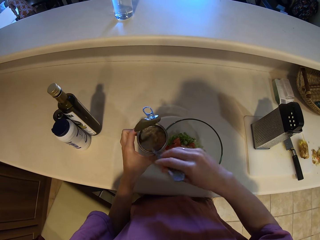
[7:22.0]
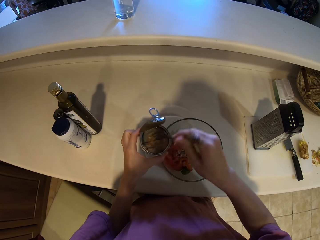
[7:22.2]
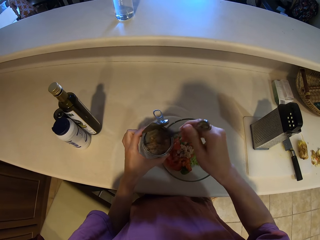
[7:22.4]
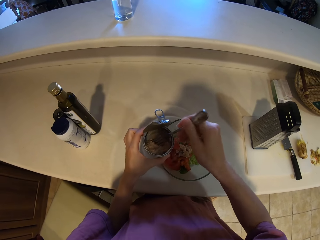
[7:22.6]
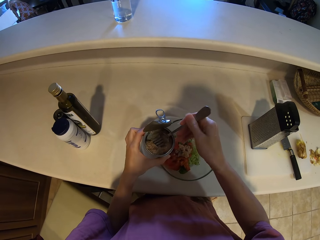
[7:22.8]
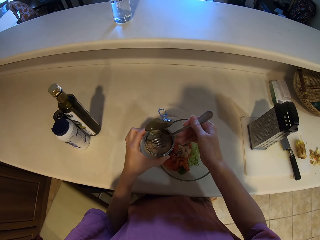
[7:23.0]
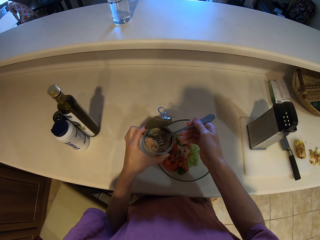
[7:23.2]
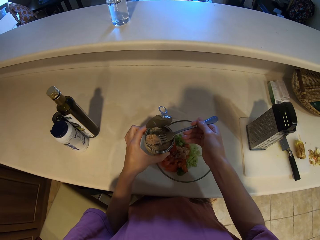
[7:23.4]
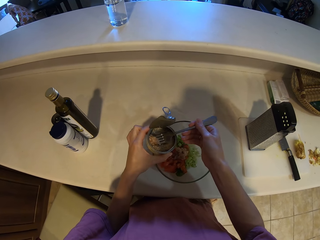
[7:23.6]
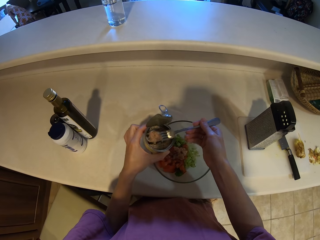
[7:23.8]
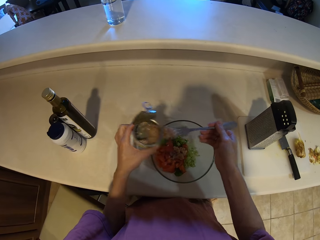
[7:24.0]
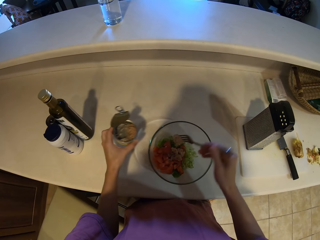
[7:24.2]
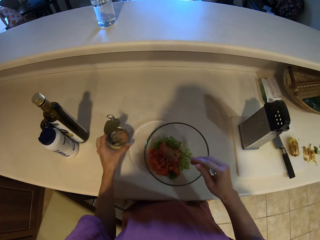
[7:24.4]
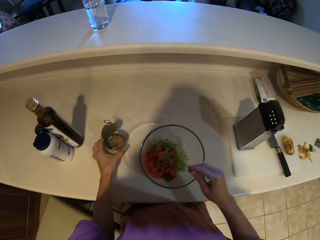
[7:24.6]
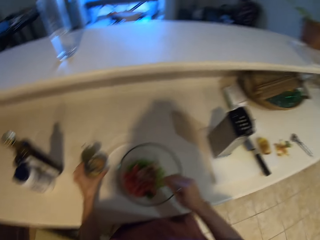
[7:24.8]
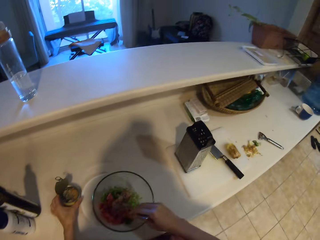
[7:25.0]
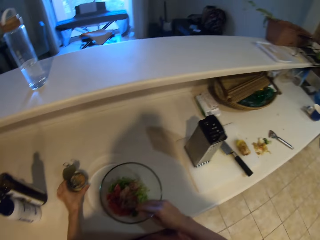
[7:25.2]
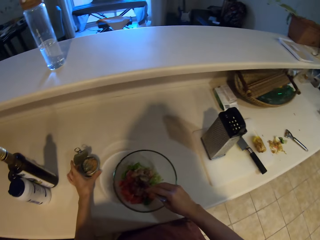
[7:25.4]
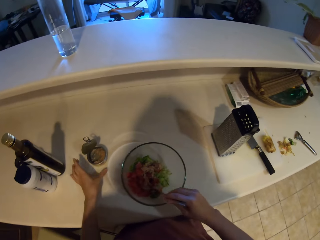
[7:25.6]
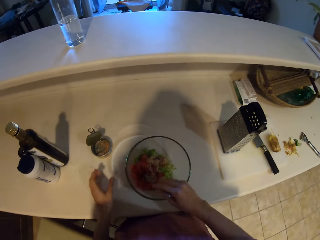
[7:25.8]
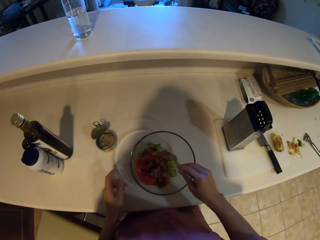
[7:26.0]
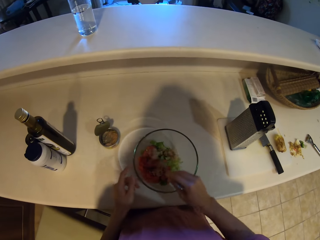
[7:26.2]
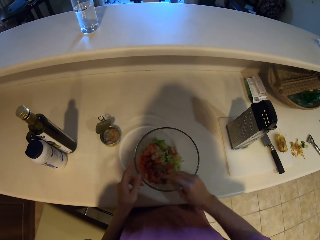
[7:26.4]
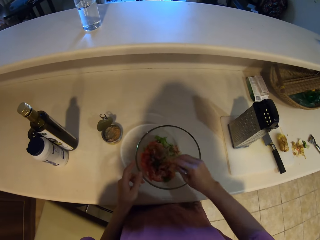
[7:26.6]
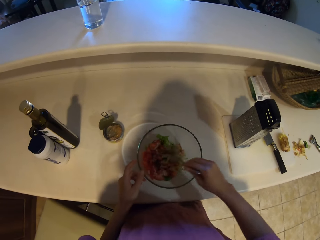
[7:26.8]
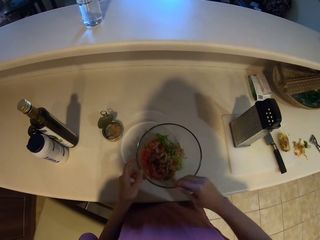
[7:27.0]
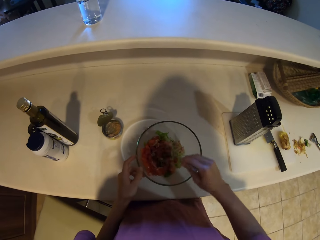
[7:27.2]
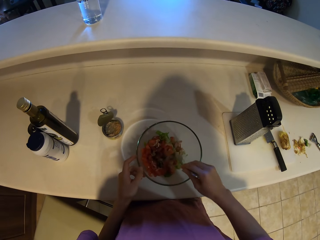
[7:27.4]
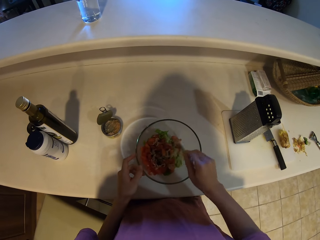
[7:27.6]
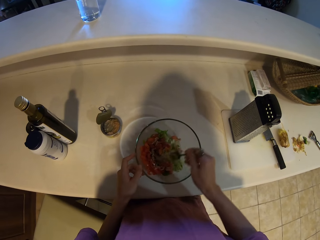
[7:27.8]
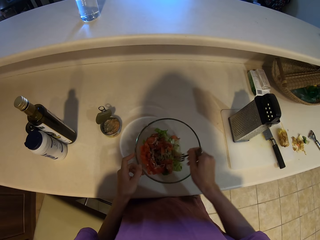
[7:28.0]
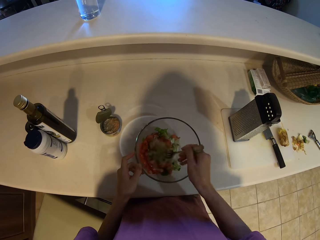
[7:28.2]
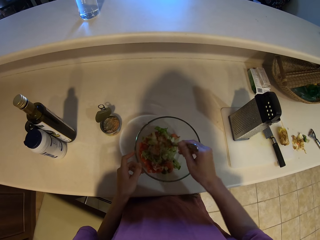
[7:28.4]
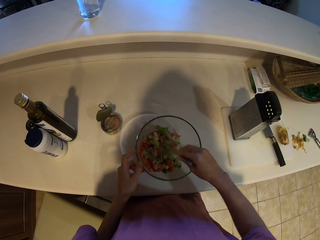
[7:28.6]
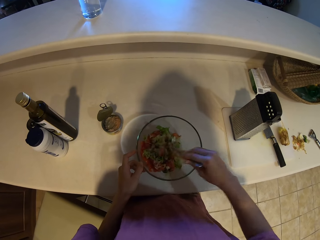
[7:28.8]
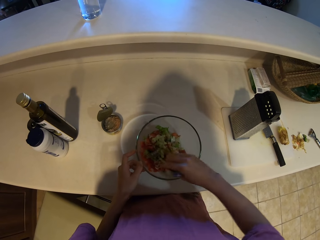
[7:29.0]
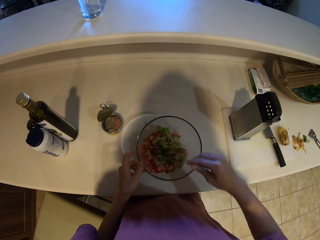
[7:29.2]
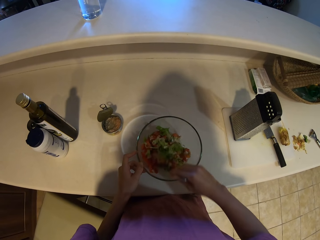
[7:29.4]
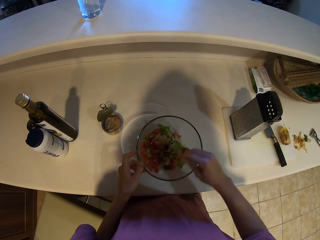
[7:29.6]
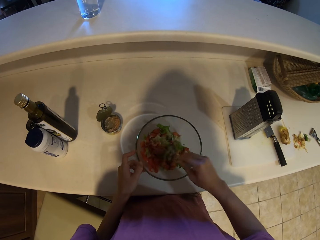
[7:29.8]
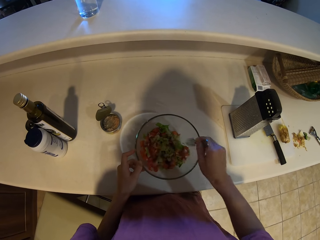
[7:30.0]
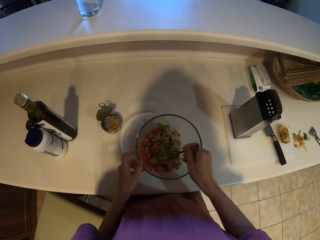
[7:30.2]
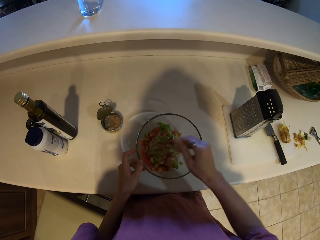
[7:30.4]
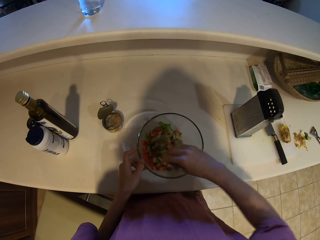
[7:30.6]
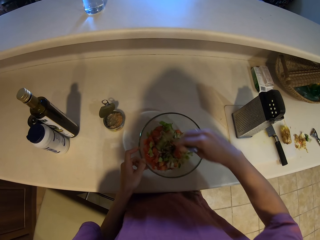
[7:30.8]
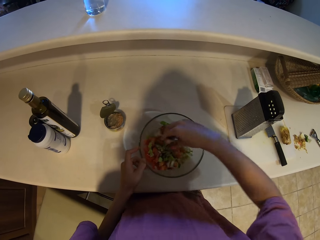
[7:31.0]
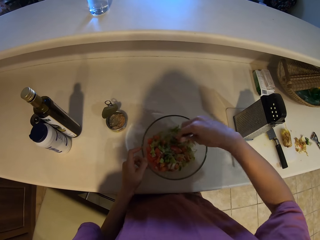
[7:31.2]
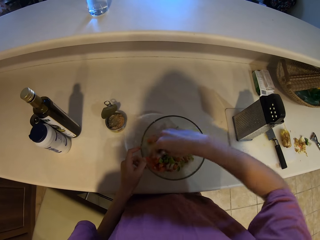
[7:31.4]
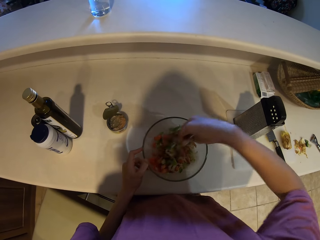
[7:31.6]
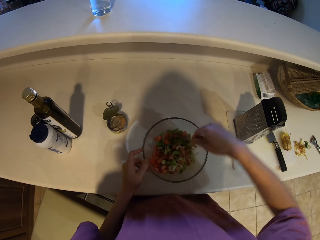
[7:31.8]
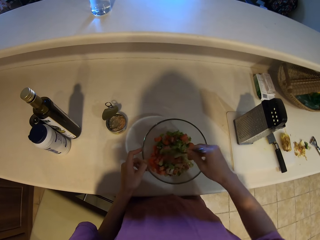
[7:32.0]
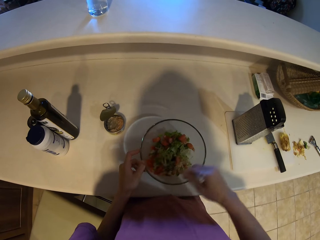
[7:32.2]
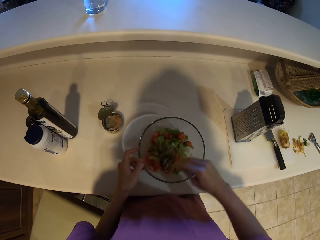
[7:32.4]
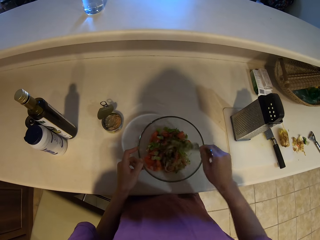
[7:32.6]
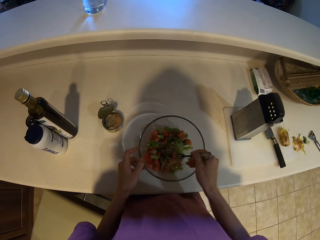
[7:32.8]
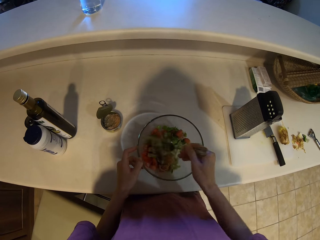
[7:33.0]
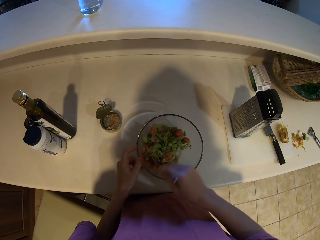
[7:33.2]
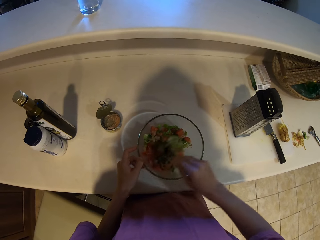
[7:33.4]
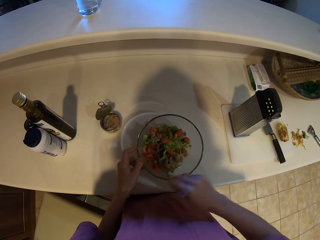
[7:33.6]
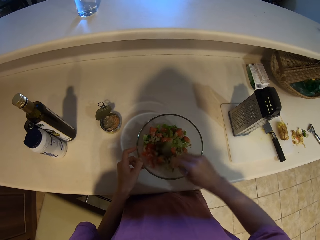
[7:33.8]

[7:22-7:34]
The camera wearer stirs the spice. They scoop the spice with the fork. They add the spice in the food in the bowl. They stir the food in the bowl. They drop the container on the slab. They stir the food.

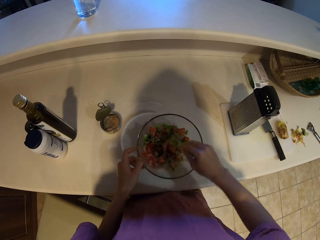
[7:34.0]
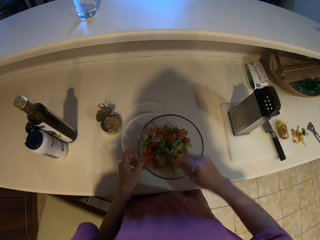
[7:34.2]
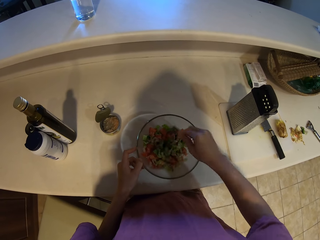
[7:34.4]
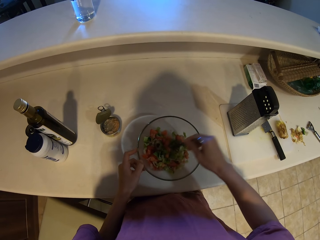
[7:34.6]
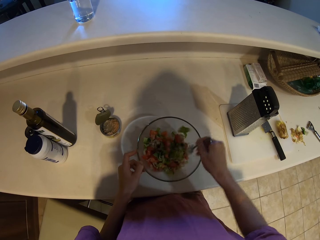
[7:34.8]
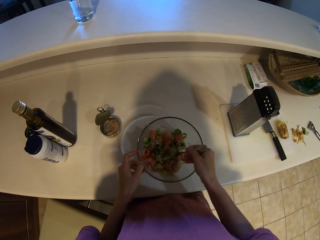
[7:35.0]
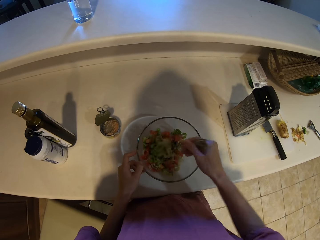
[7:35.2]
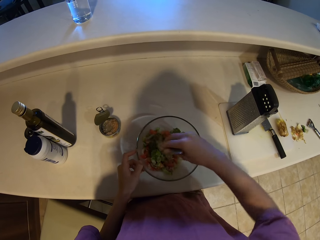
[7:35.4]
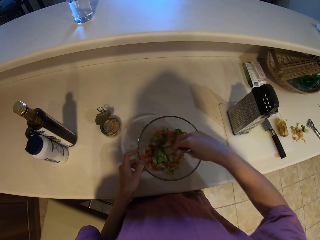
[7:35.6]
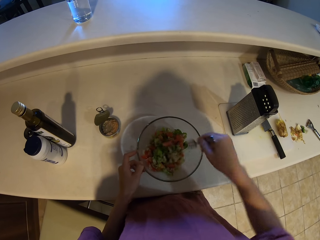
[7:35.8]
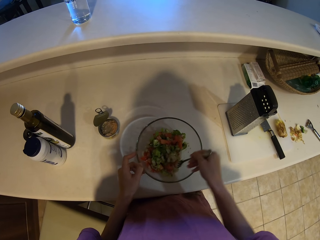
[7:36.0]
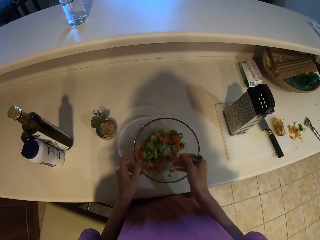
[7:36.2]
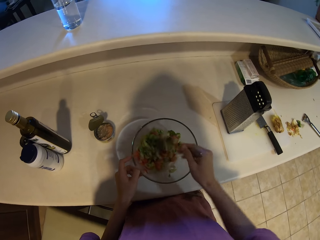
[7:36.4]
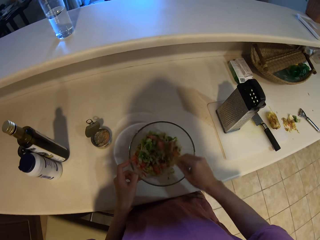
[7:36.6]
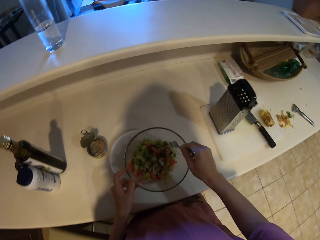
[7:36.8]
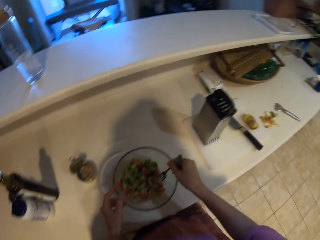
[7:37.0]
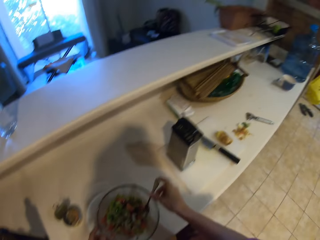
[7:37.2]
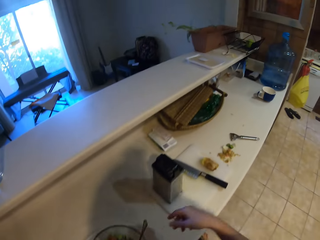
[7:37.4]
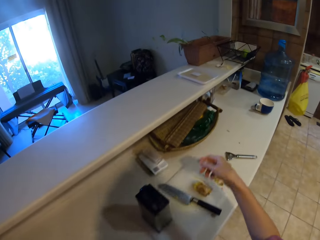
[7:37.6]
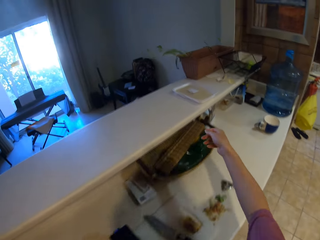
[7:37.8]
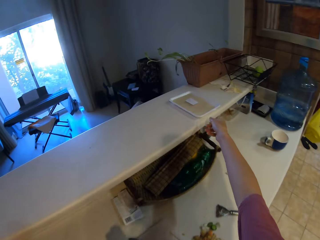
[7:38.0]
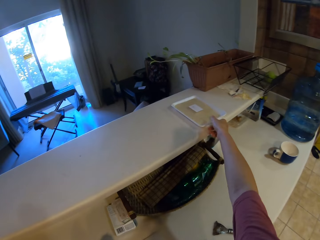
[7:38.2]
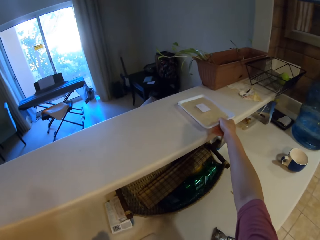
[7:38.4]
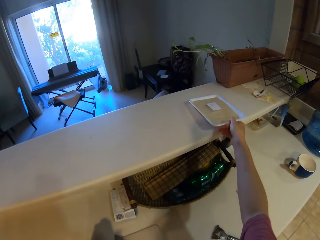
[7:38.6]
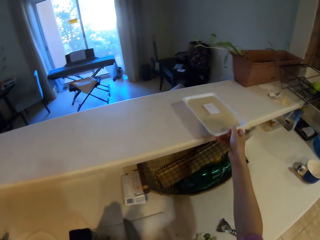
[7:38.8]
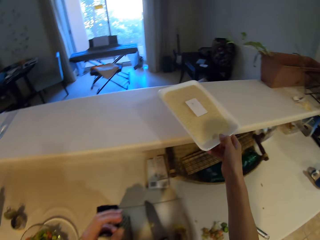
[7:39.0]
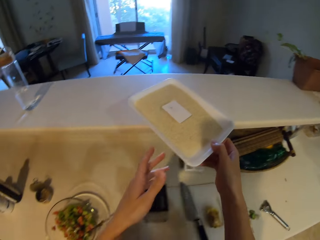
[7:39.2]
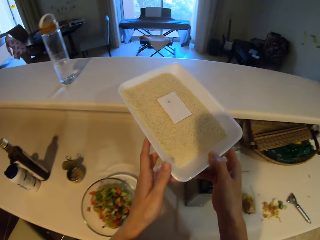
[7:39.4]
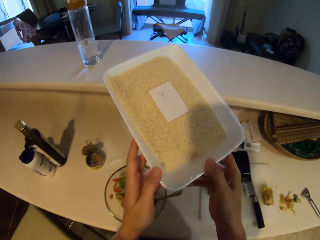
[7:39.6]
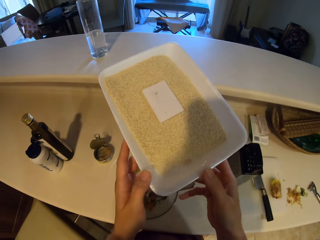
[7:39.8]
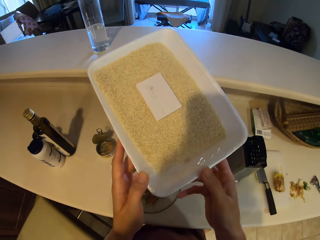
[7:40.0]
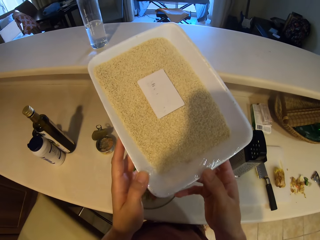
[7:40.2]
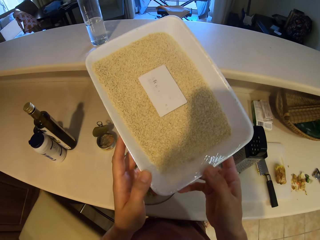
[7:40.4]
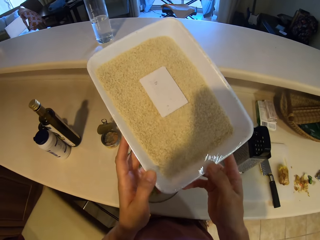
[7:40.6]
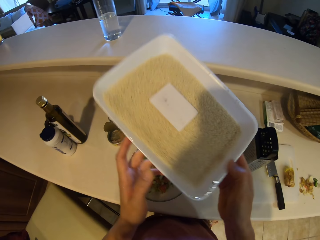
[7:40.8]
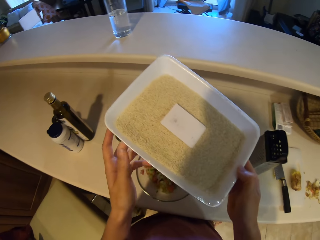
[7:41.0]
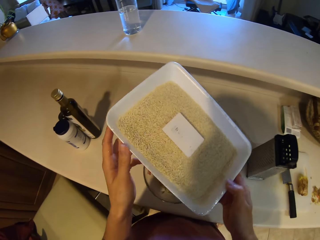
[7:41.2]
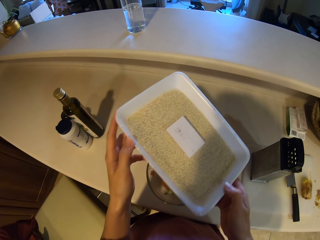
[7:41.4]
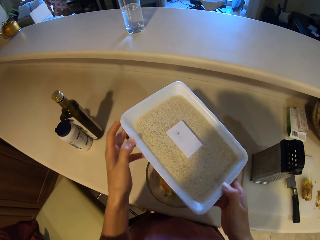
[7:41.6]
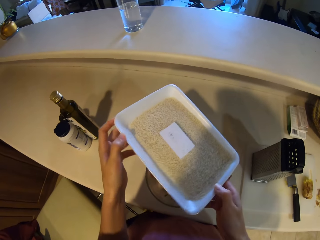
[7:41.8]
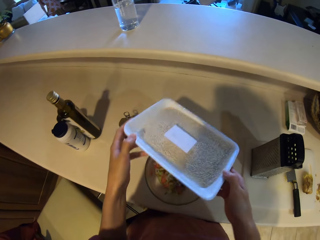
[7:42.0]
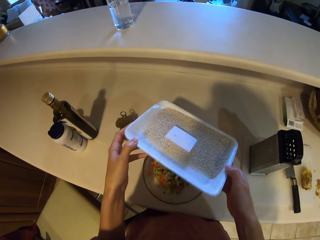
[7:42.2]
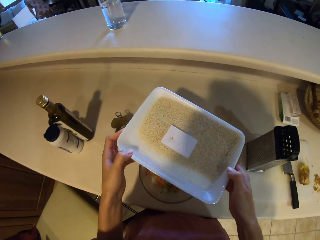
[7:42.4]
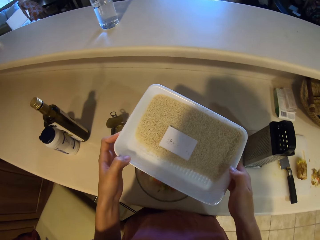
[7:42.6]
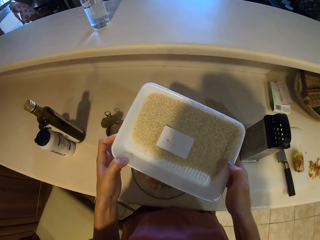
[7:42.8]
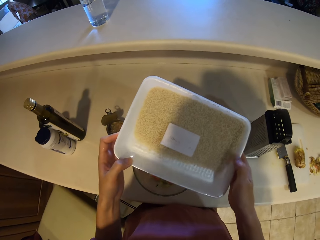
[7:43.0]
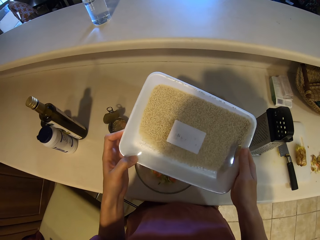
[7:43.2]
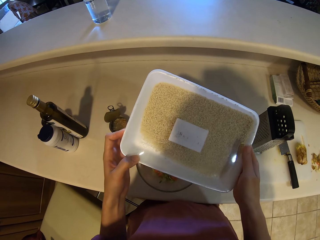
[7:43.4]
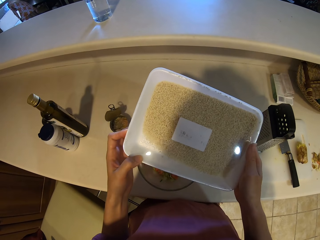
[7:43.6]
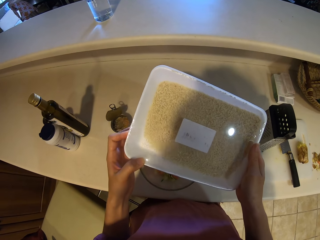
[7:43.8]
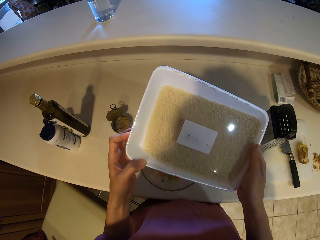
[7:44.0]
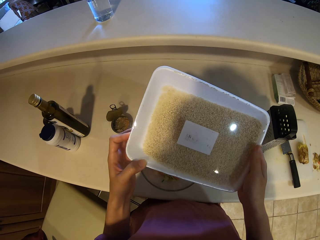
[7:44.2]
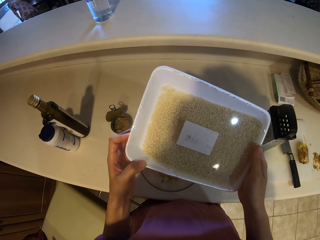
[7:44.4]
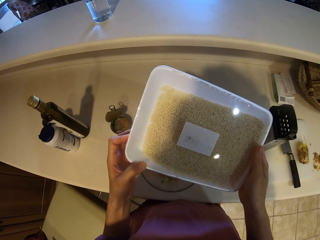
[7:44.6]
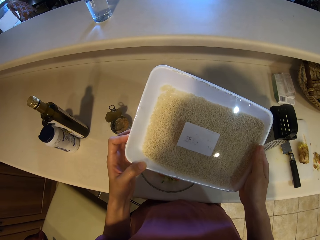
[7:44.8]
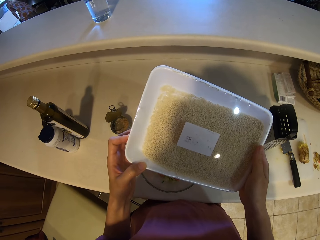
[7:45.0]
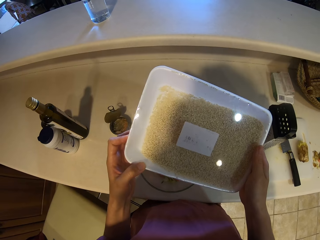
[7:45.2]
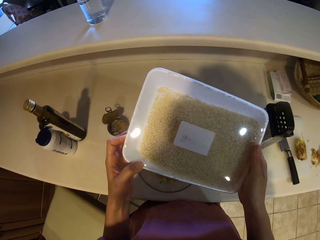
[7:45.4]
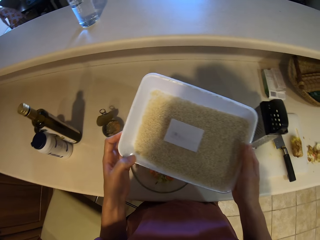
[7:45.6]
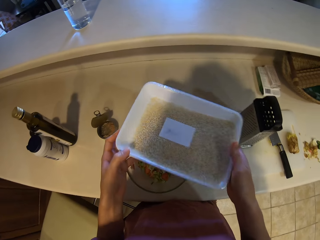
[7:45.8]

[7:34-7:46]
The camera wearer picks up a pack of cereals. They drop the fork in the bowl. They shake the cereals.
